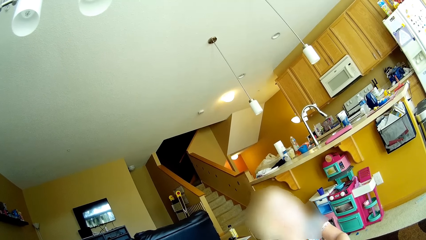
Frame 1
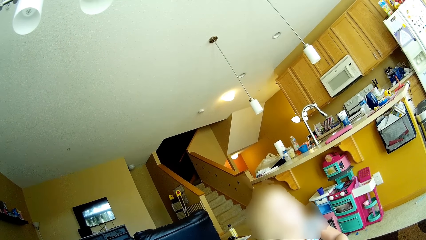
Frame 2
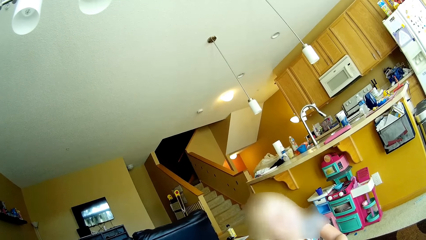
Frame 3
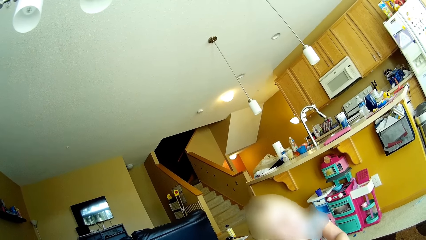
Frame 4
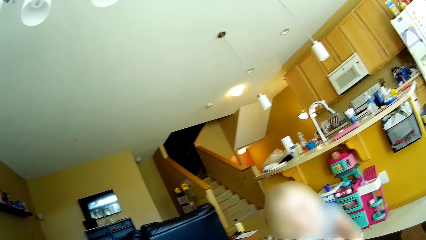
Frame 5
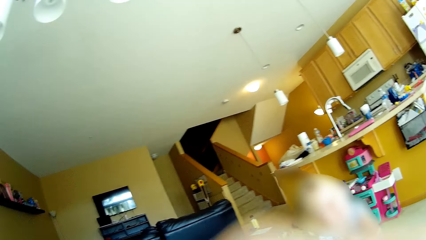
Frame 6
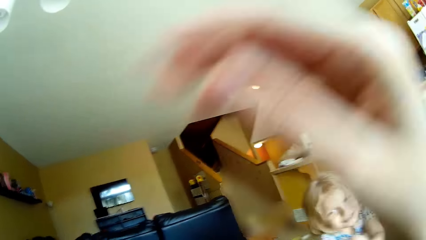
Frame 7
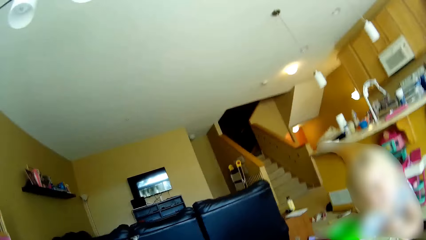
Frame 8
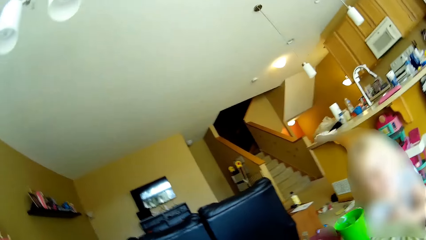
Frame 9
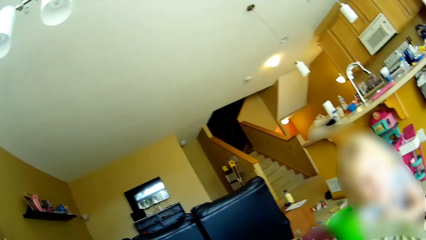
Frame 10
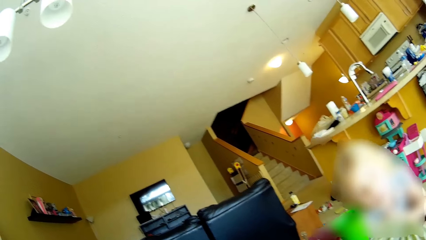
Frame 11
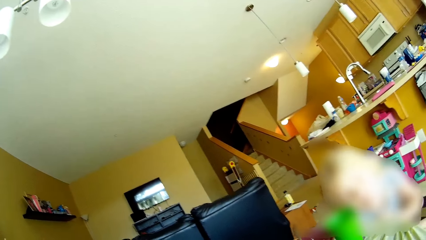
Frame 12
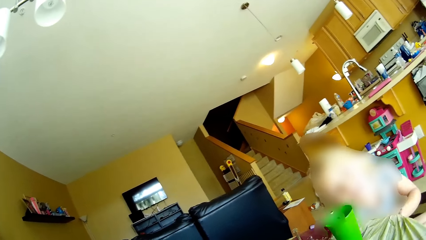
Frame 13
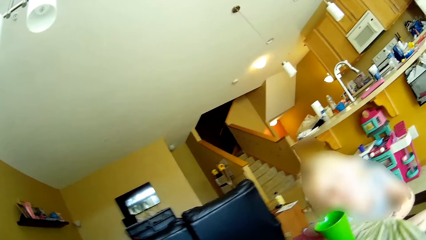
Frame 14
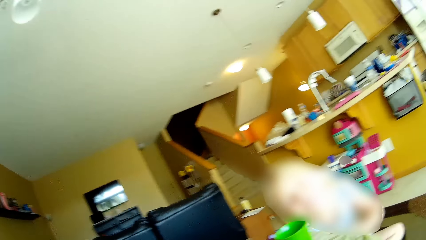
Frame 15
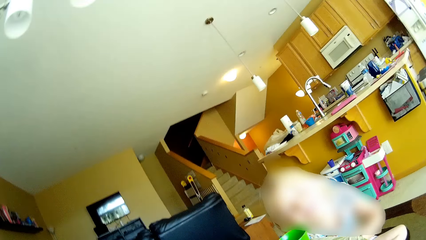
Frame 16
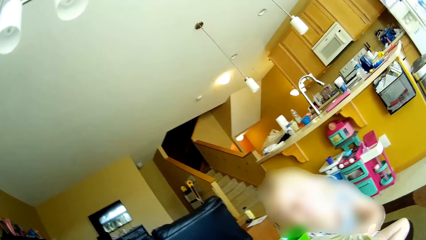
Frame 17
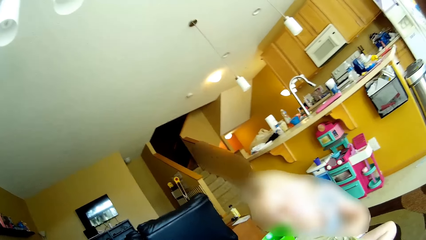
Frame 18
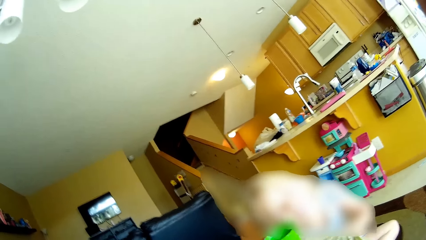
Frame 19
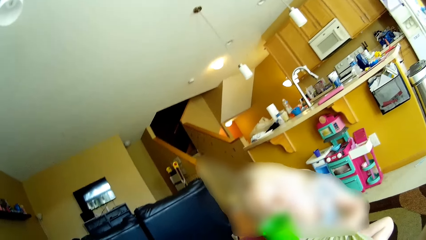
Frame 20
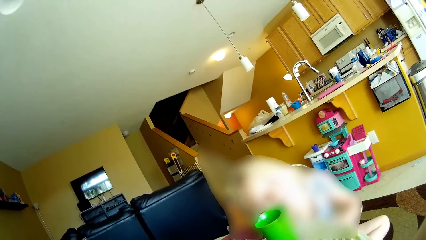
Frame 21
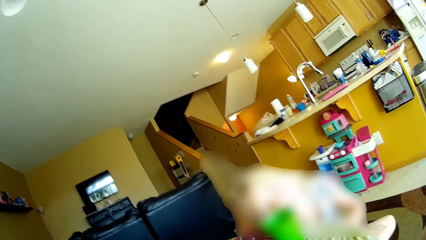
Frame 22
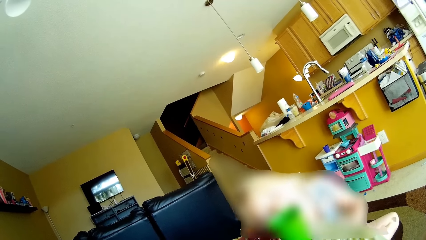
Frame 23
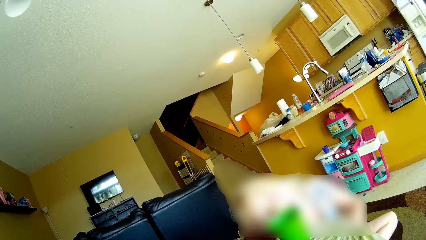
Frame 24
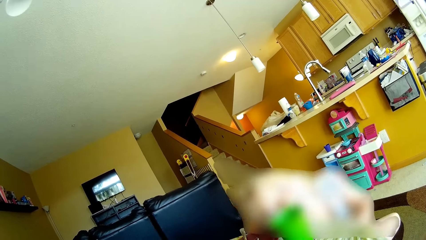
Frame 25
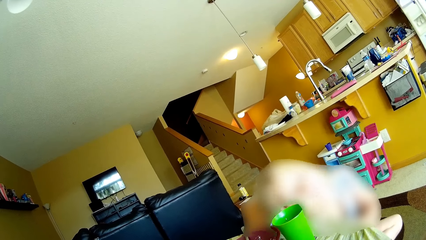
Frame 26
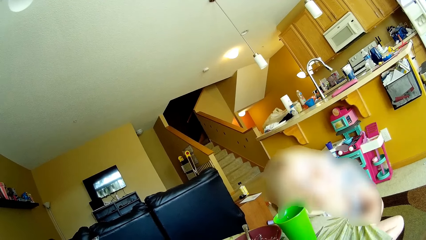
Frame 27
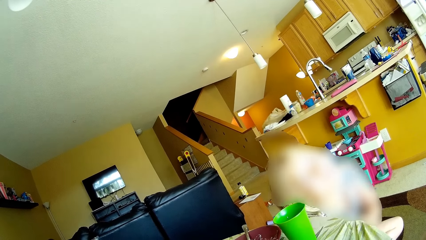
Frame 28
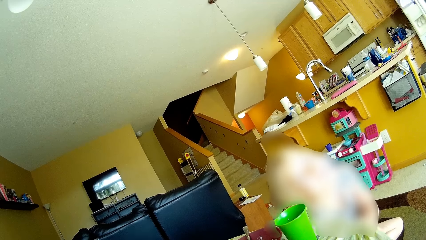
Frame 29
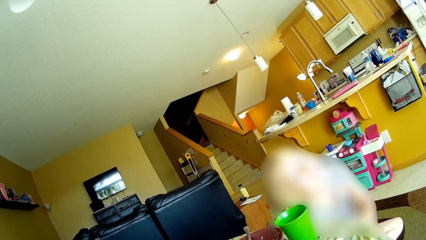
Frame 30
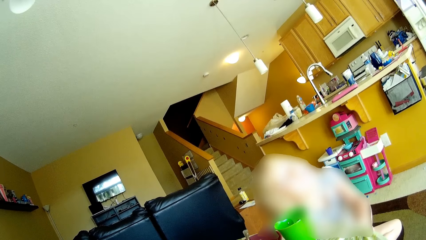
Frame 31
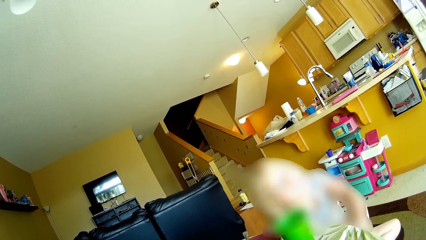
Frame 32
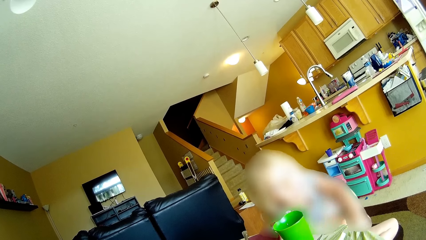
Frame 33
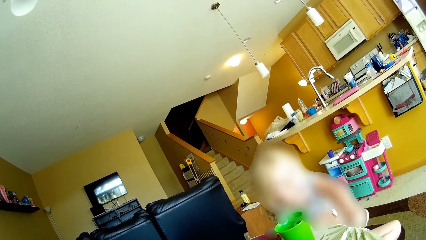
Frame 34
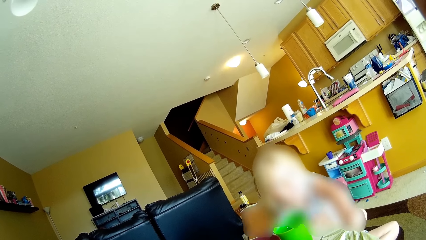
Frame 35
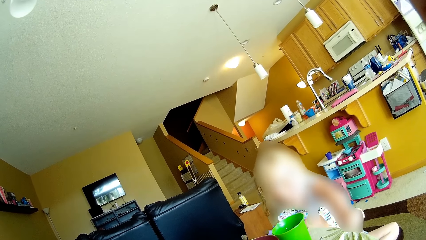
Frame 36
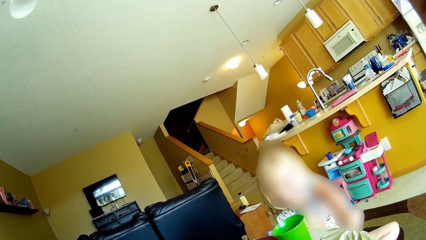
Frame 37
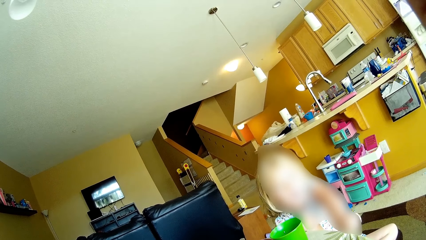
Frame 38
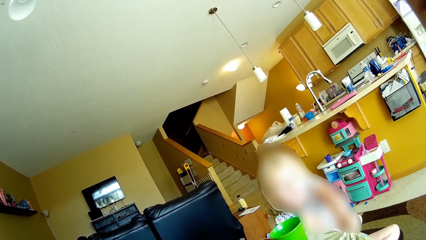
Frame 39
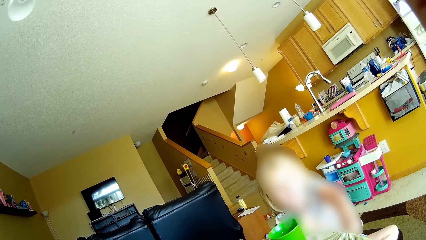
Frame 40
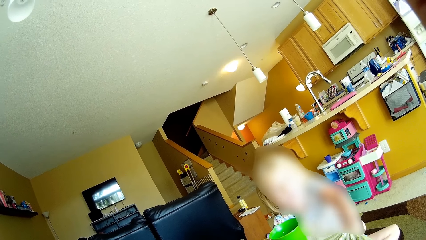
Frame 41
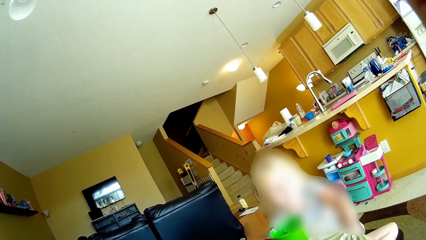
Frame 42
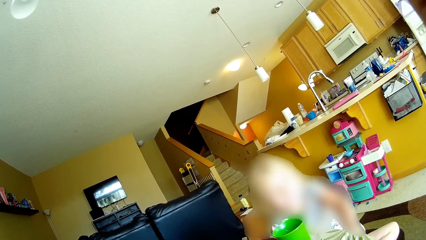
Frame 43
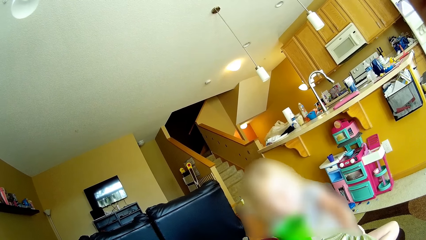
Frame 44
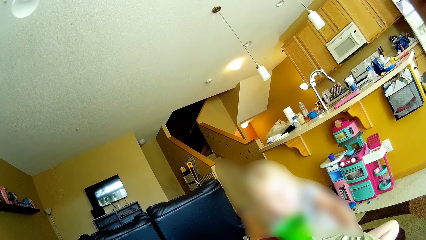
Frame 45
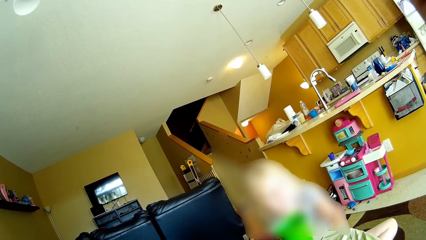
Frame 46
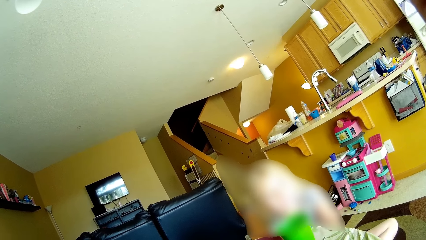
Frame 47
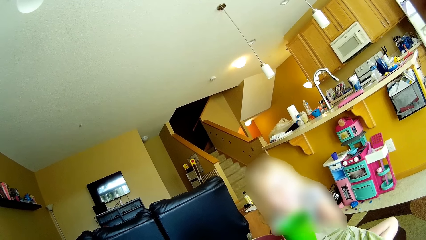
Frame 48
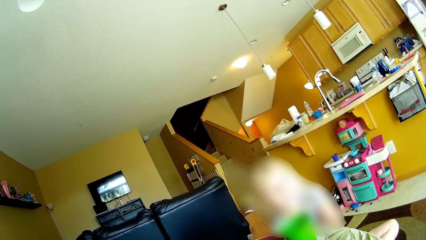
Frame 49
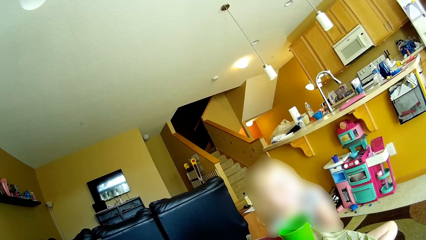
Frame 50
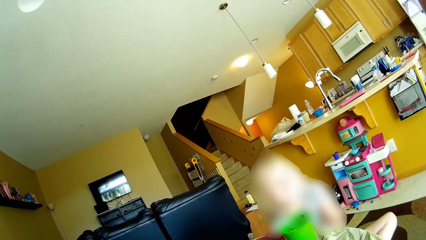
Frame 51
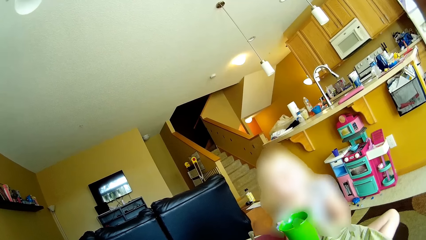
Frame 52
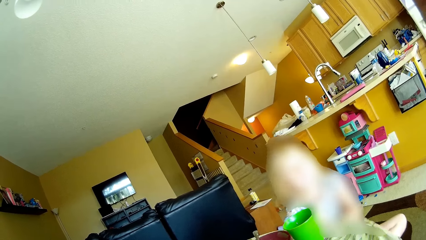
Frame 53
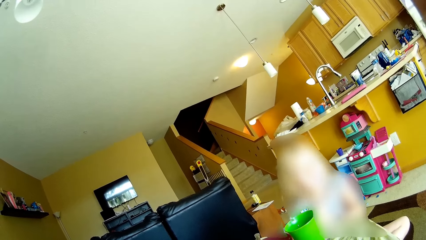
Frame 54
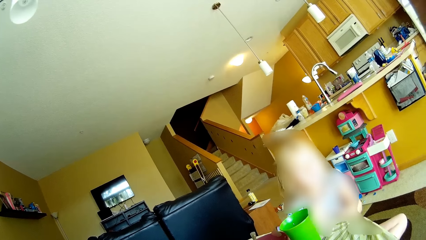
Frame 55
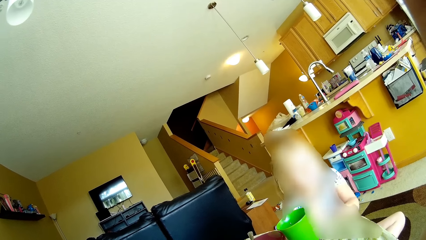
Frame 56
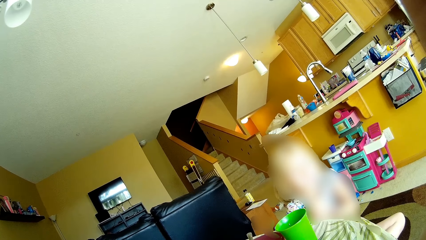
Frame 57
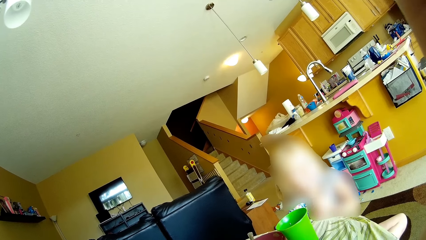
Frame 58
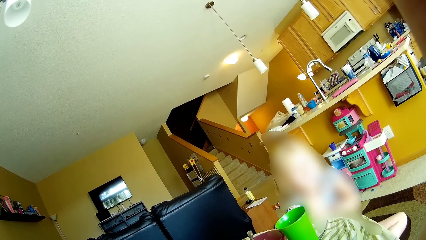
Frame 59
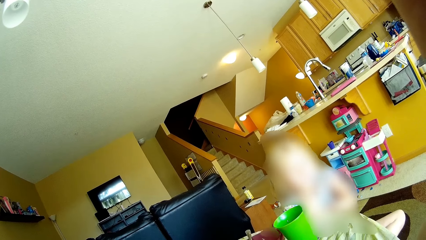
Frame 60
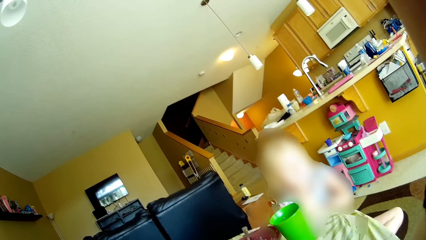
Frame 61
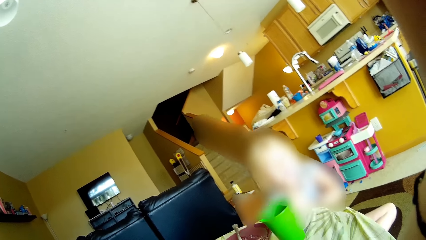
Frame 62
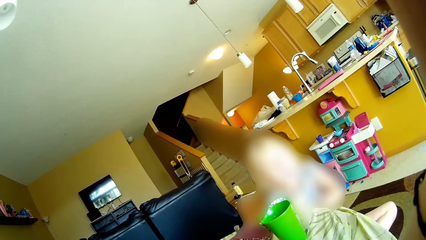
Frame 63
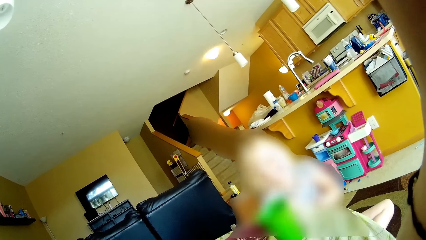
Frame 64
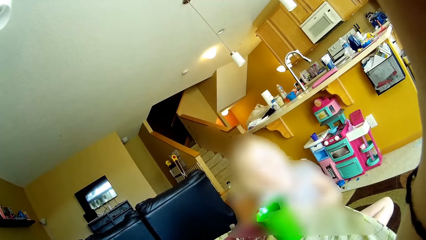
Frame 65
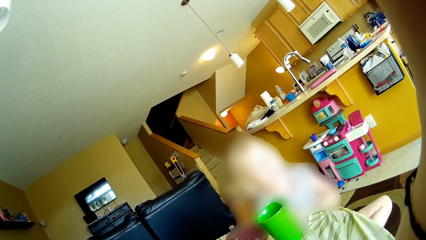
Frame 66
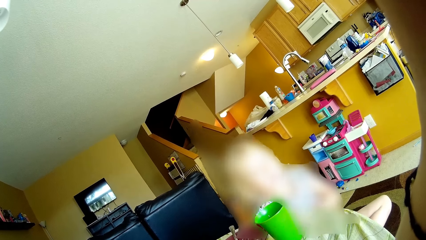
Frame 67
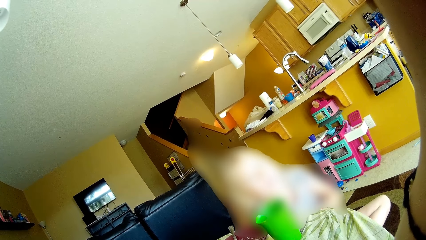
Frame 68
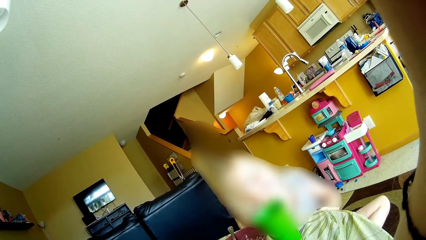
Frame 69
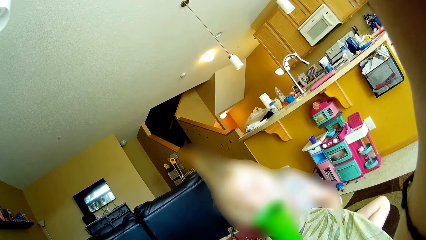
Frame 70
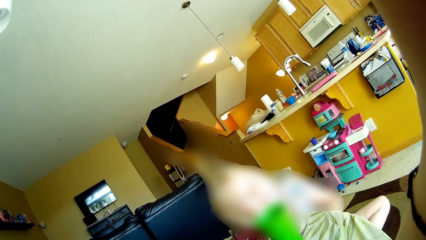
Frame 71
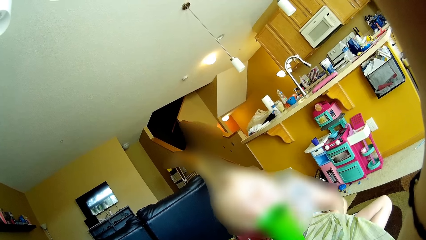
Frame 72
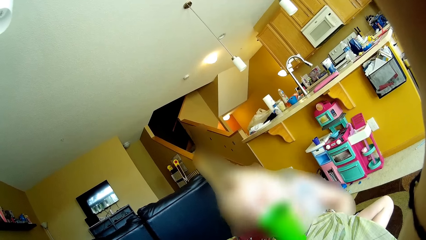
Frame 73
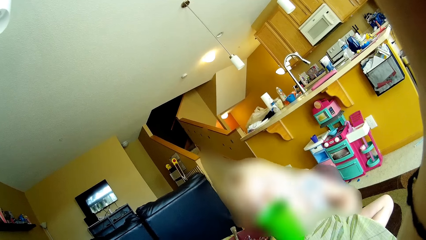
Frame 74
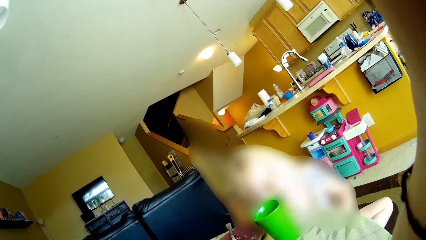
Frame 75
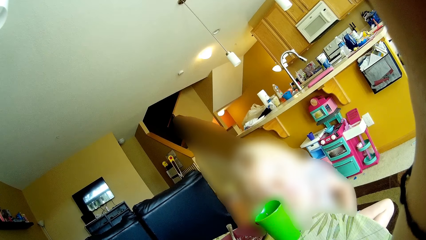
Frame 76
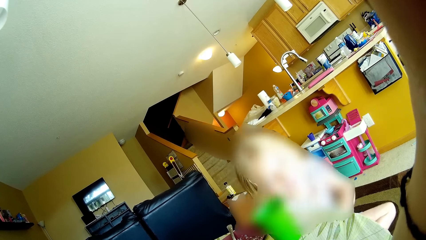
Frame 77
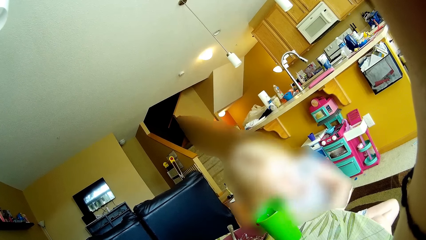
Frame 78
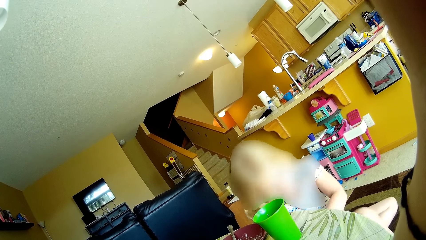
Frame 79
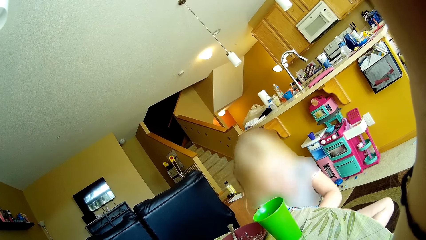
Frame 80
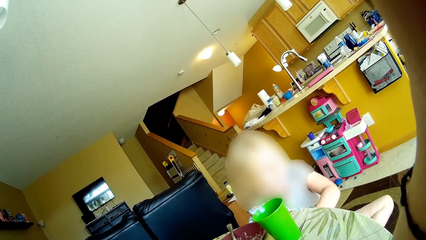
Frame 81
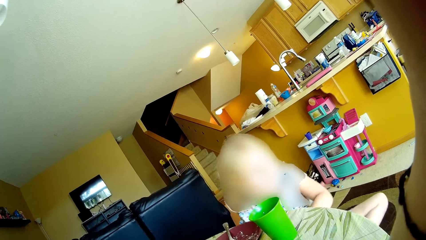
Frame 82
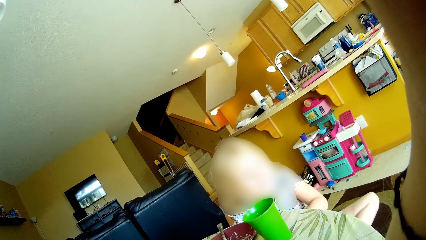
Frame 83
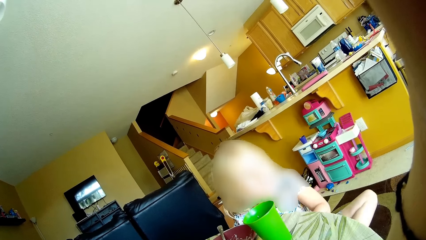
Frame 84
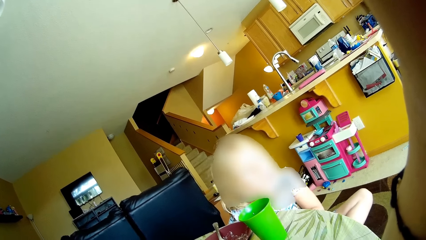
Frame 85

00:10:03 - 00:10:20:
The camera wearer lifts her right hand.
